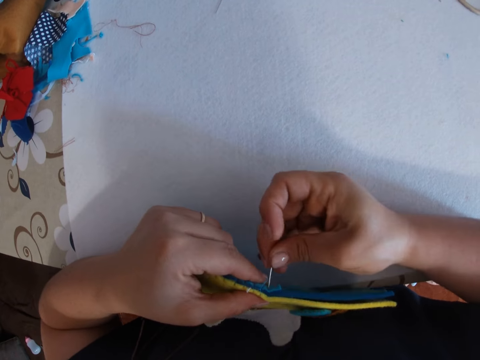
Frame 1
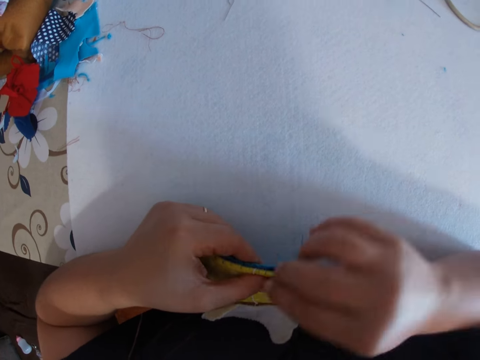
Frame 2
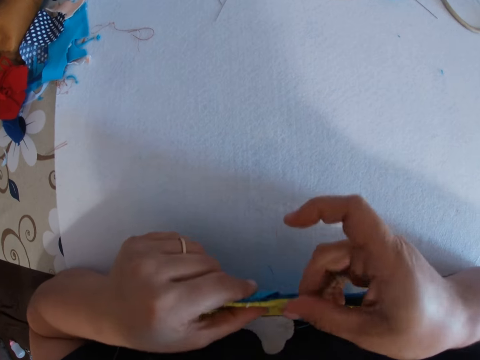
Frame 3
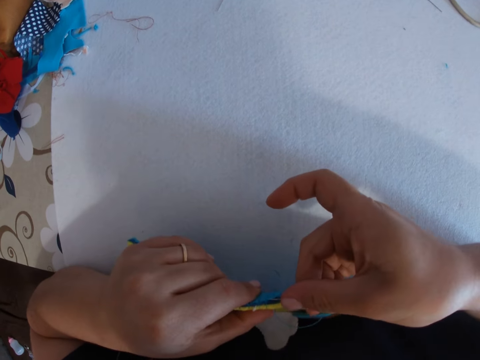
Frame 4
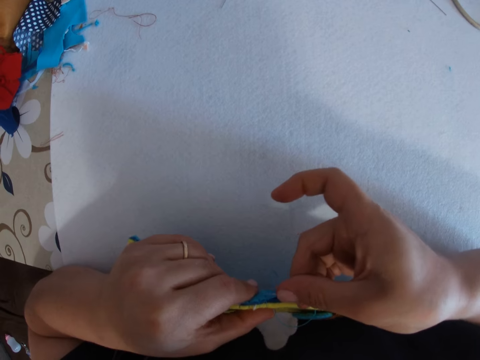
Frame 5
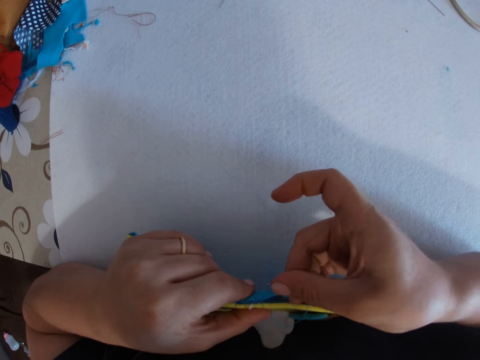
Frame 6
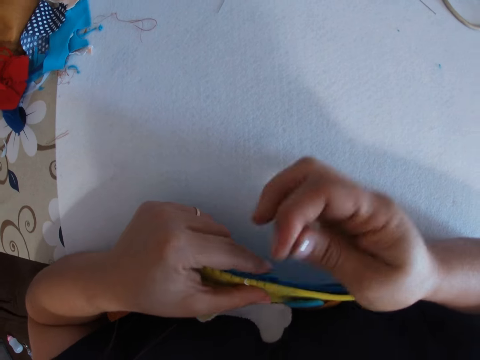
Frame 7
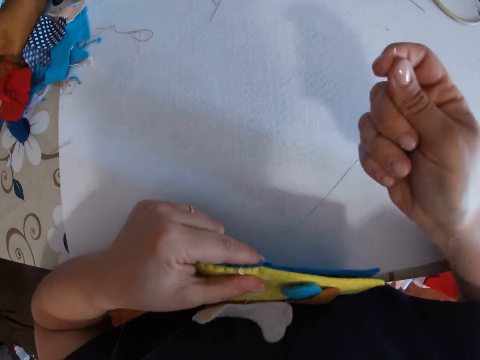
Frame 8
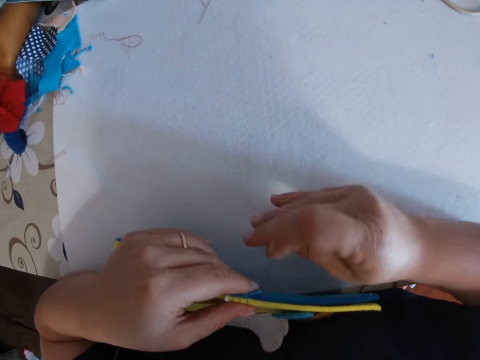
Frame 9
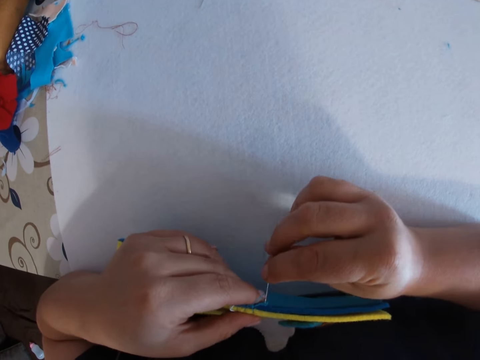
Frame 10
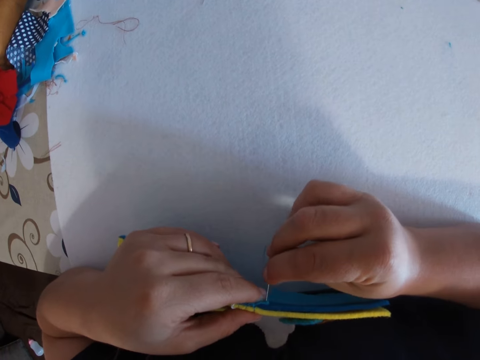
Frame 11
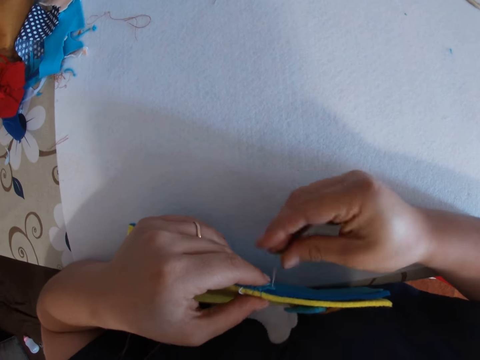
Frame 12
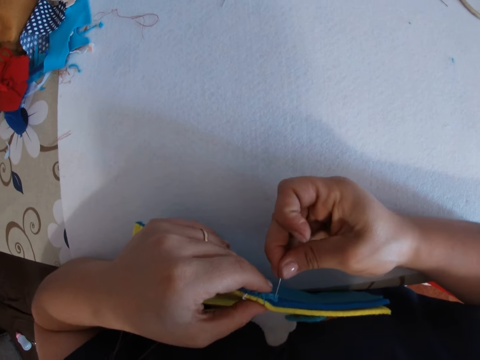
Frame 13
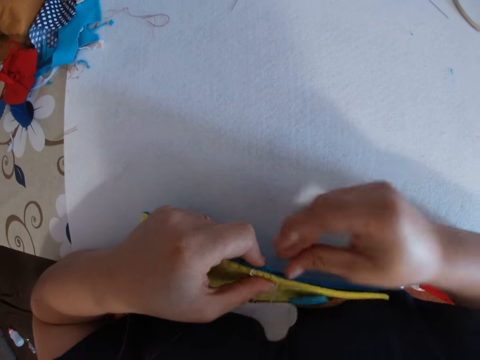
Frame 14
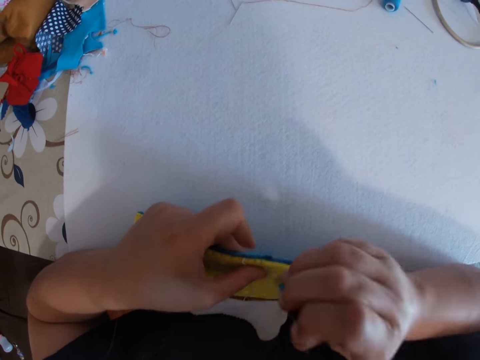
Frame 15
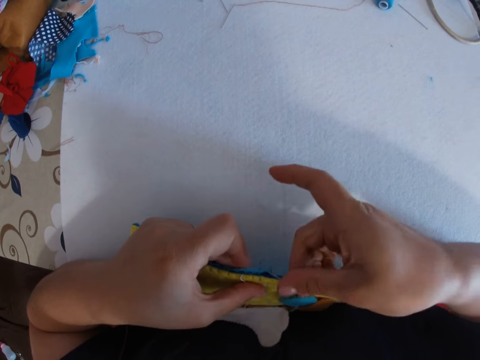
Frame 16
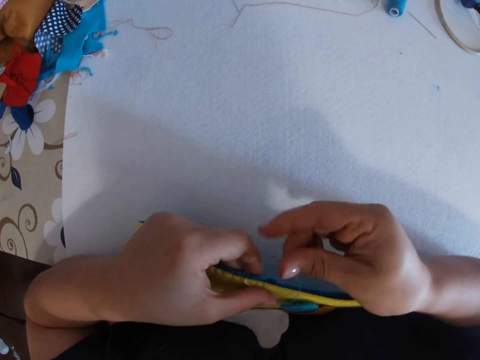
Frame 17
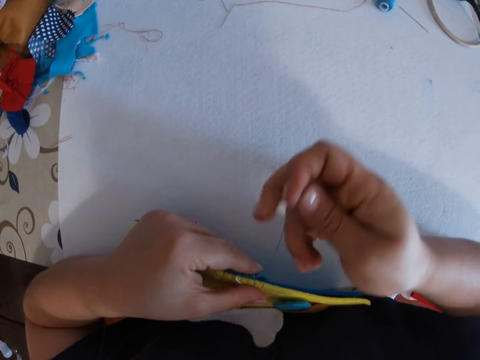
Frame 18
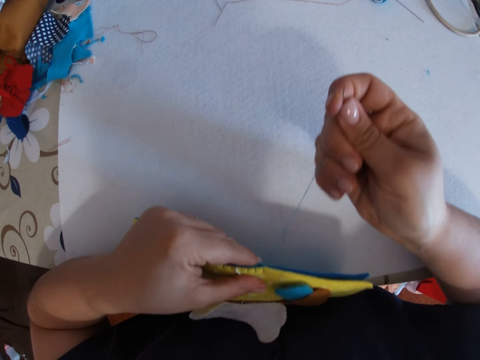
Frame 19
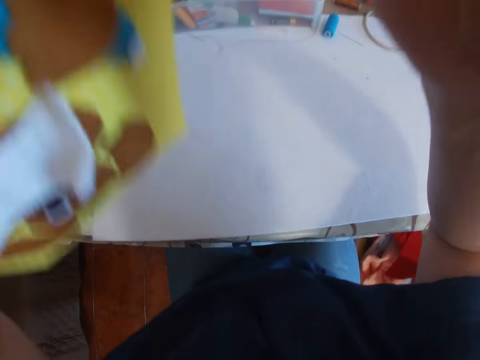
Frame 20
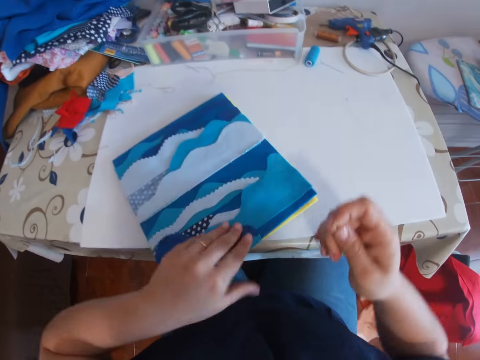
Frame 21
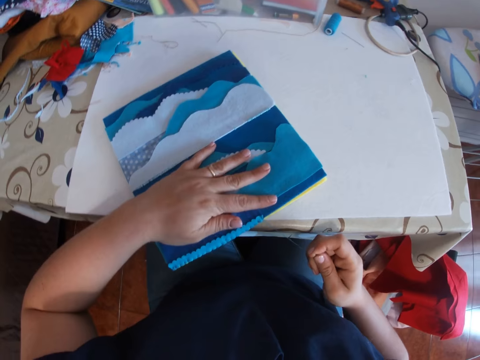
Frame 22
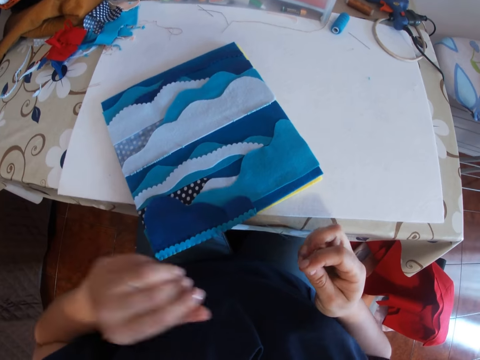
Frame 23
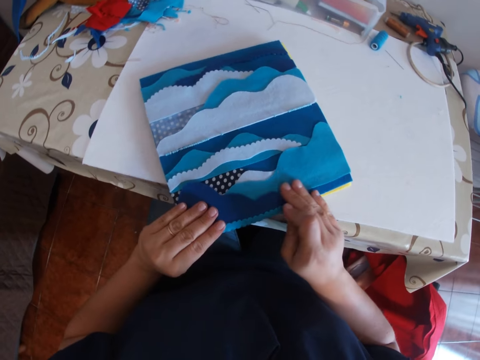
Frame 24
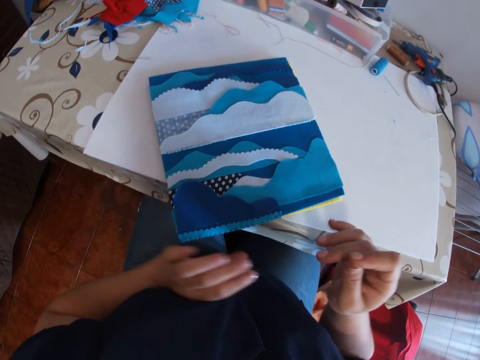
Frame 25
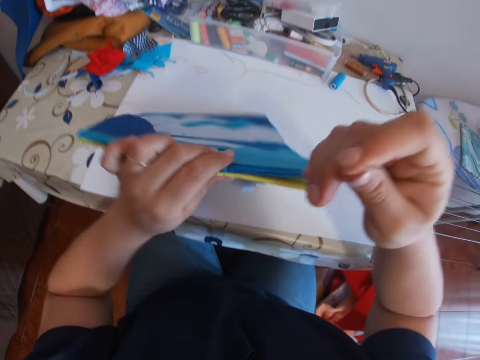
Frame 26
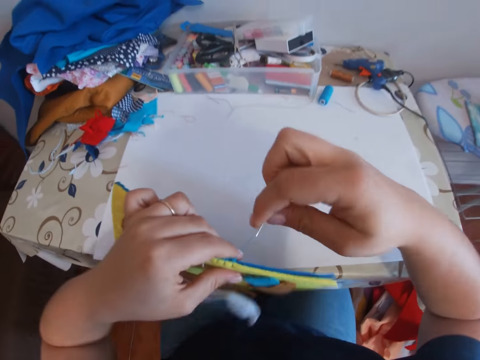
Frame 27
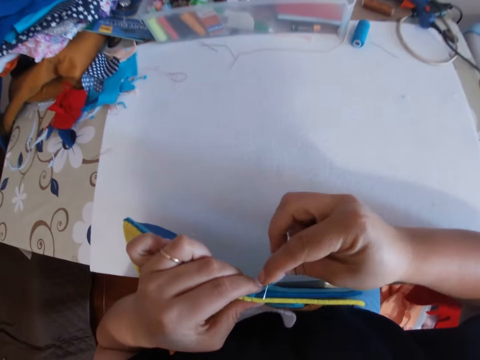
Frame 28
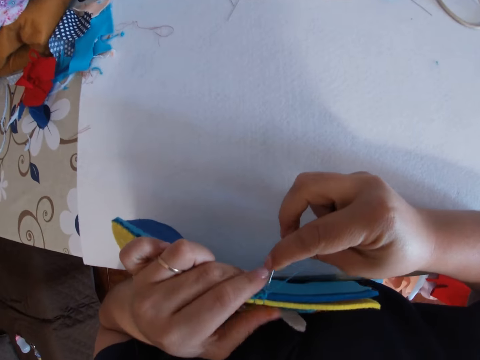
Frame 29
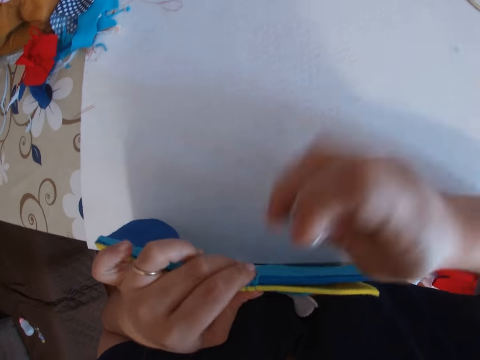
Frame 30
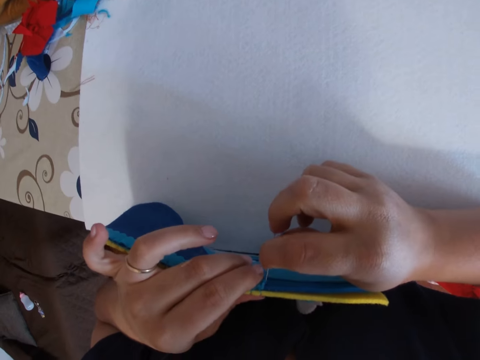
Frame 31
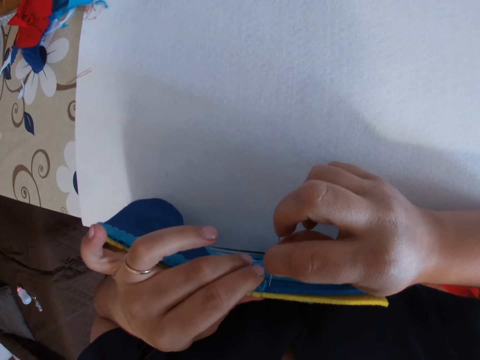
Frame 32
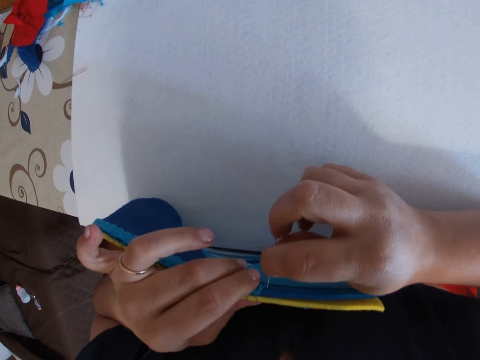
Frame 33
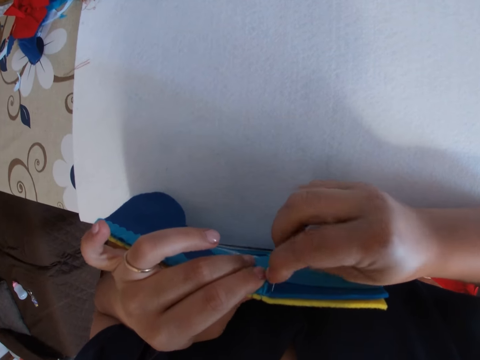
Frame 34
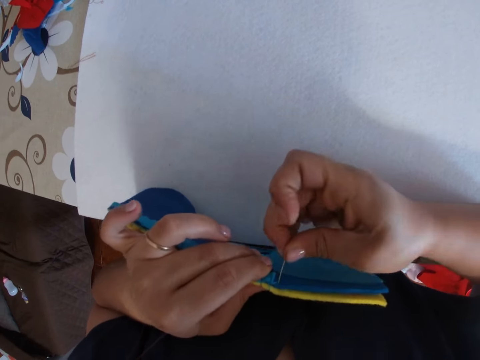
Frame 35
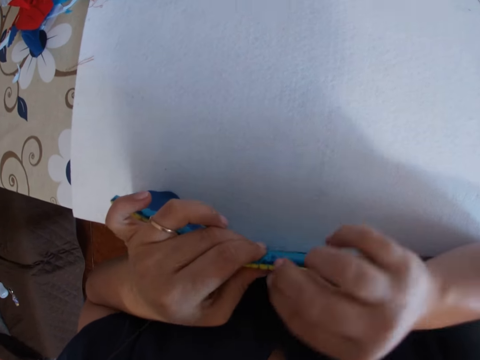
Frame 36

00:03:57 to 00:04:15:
The camera wearer places the craft on the table. She moves her hand over the craft. She lifts the craft with the thread on her right hand. She continues to sew the crafts together with the needle and thread.

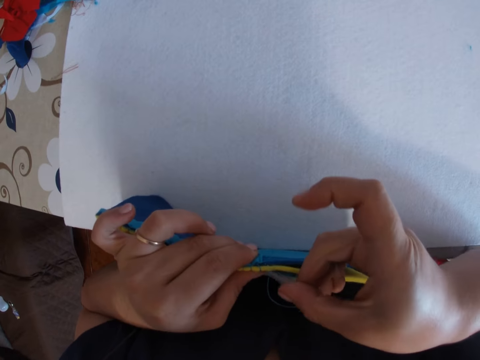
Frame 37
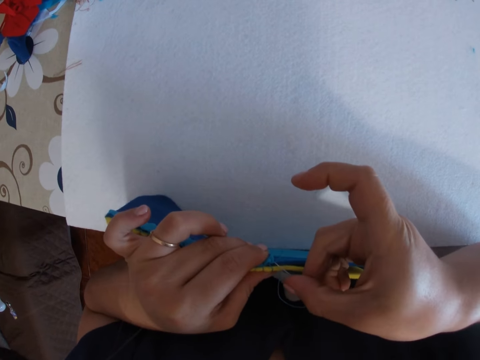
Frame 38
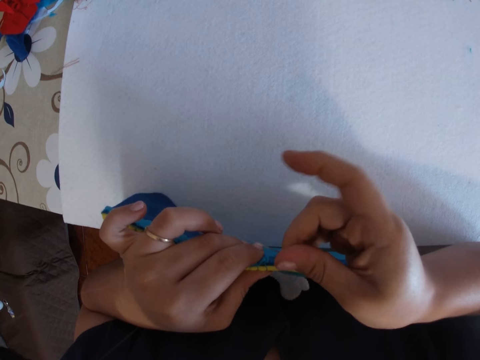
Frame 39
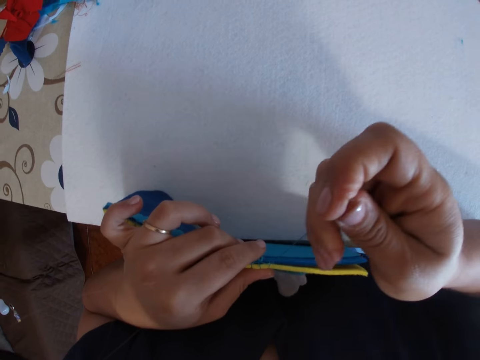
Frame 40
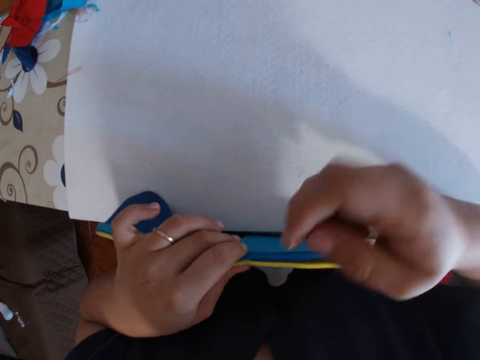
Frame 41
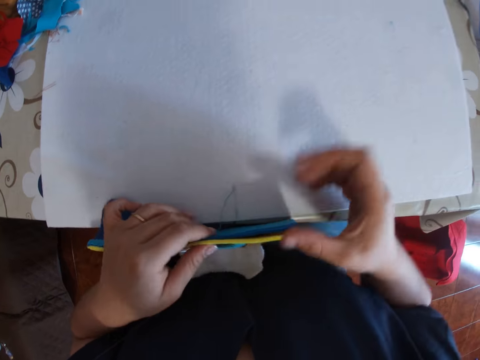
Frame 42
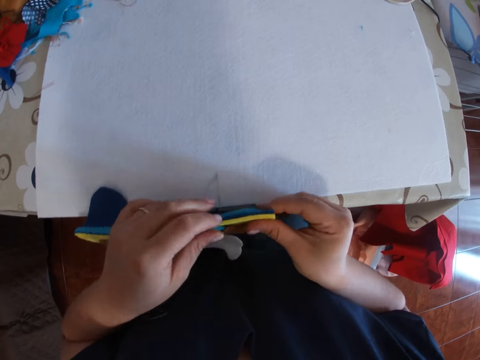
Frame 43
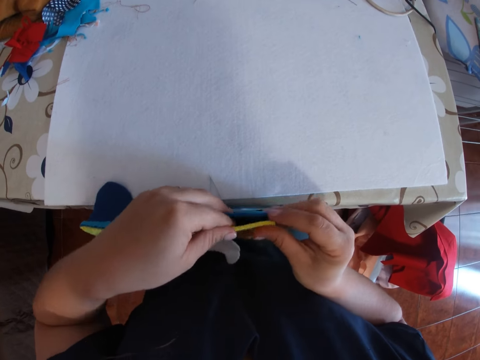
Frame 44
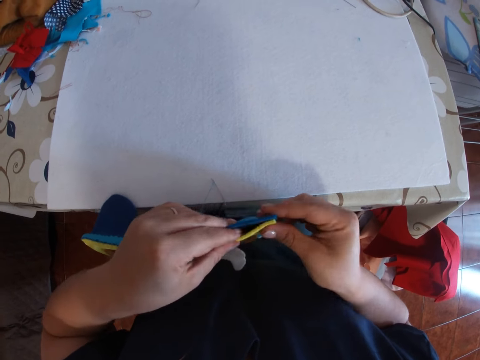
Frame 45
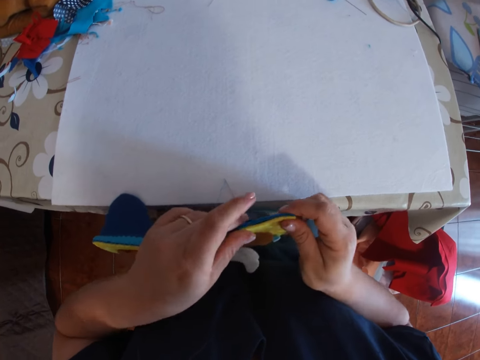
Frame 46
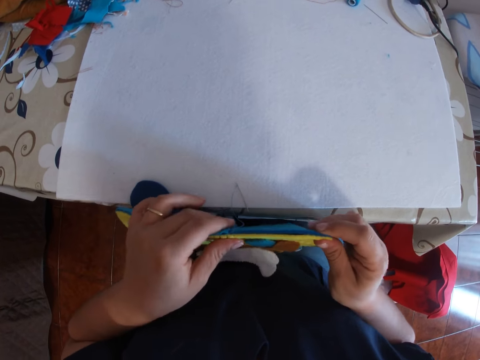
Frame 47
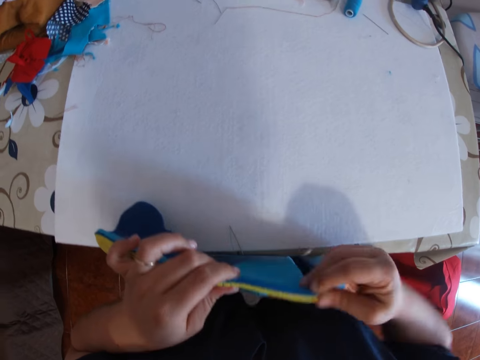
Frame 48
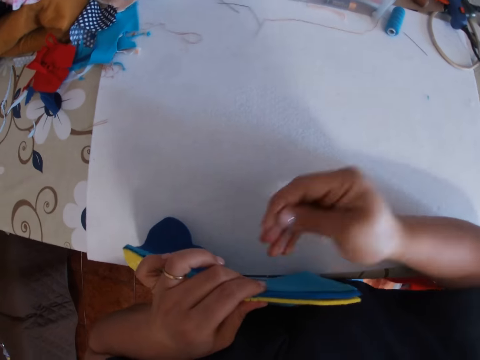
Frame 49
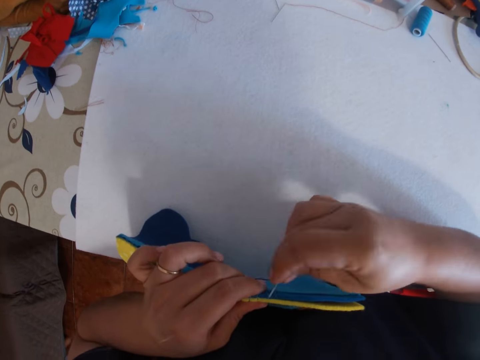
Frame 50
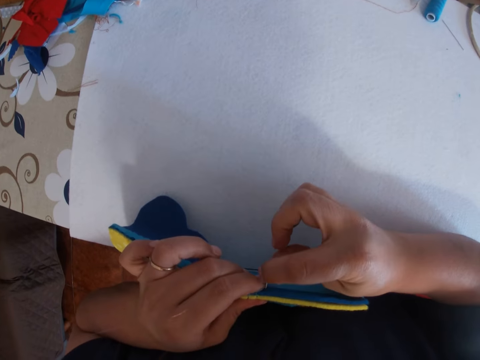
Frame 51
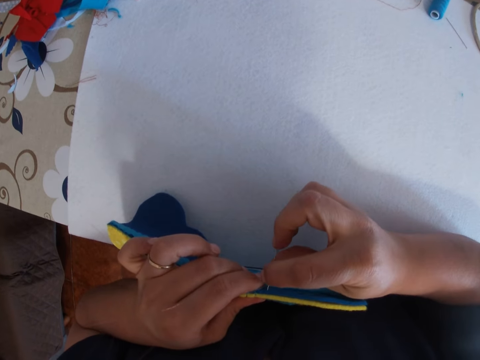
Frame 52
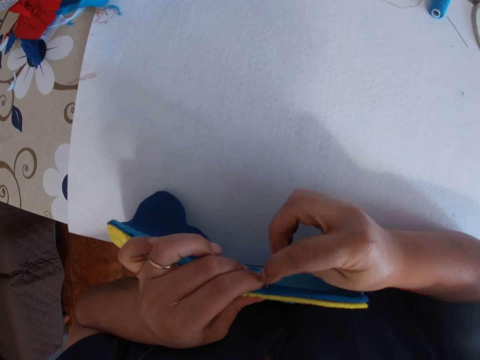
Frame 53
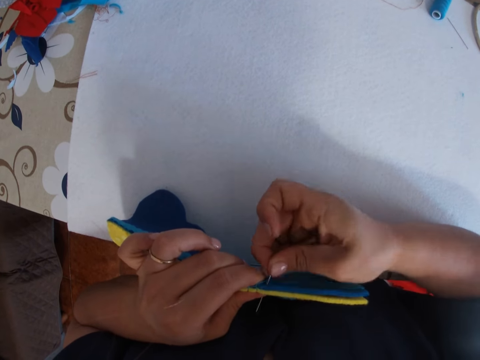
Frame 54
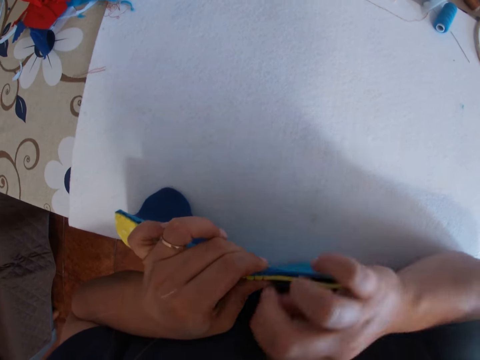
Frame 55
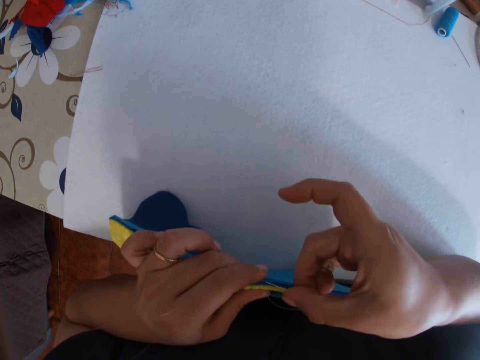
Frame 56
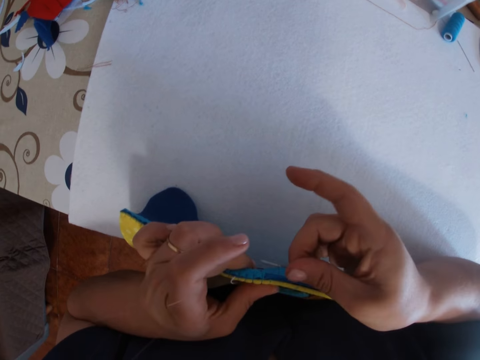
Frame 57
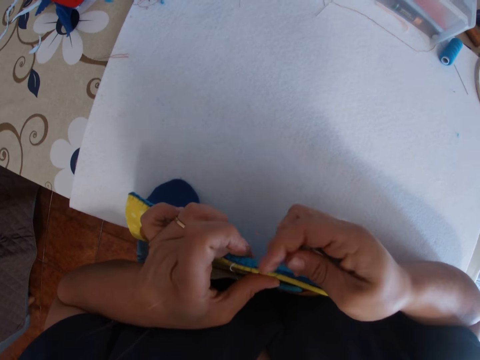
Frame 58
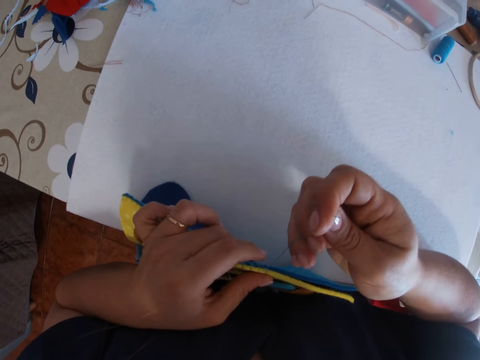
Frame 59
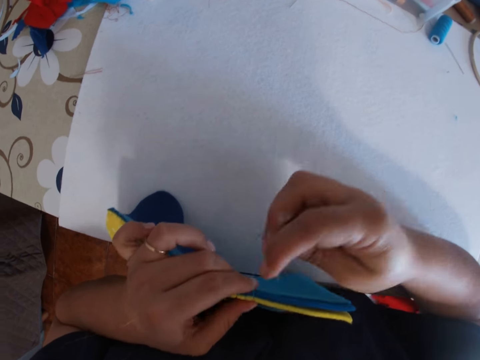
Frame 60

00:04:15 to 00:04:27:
The camera wearer aligns the edges of the crafts. They sew the crafts using a sewing needle with a thread.
